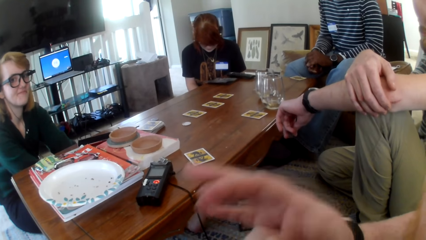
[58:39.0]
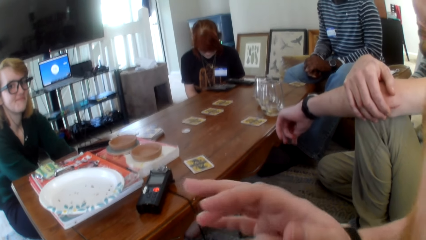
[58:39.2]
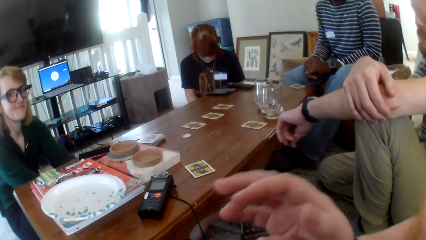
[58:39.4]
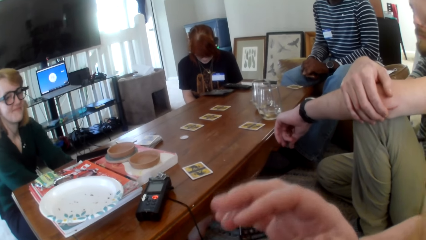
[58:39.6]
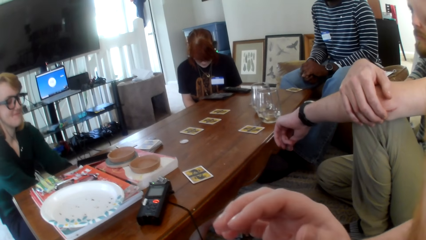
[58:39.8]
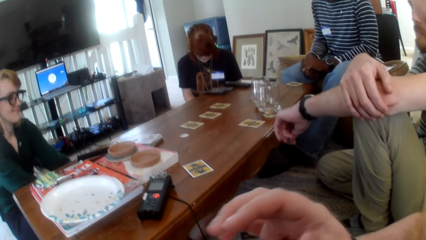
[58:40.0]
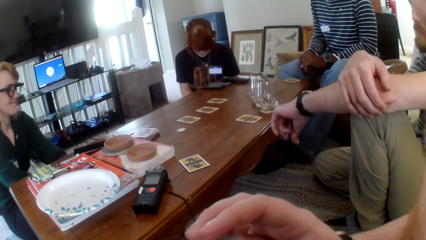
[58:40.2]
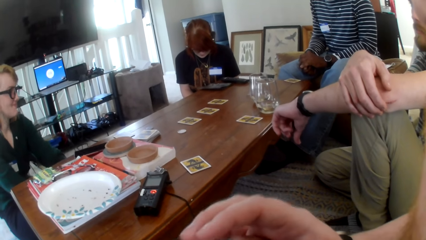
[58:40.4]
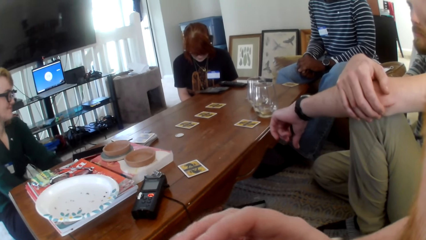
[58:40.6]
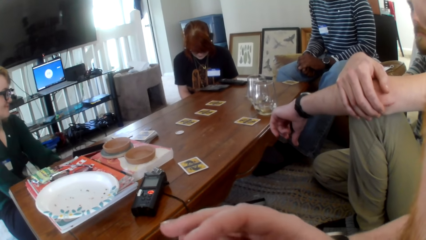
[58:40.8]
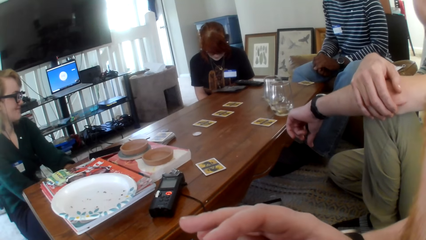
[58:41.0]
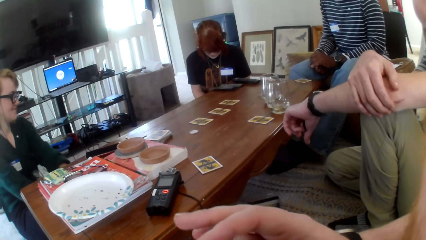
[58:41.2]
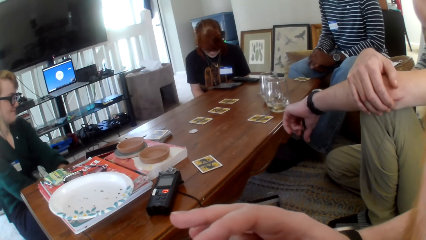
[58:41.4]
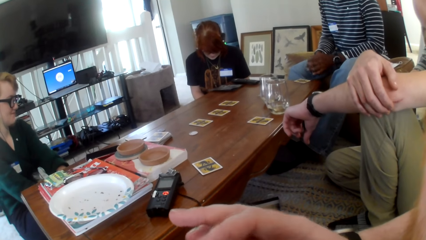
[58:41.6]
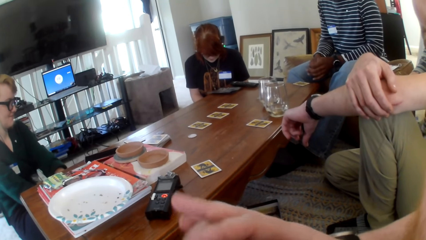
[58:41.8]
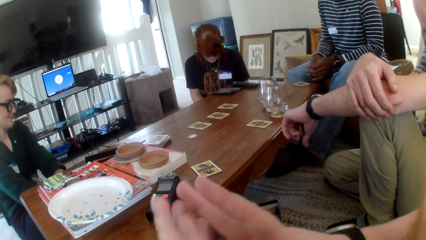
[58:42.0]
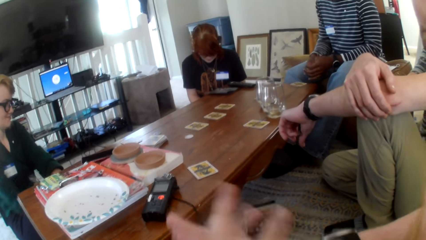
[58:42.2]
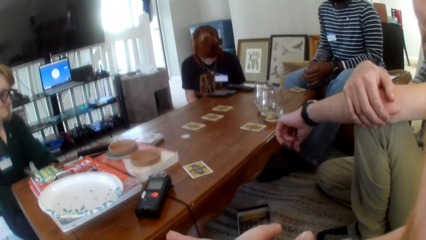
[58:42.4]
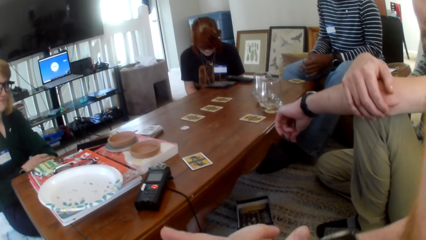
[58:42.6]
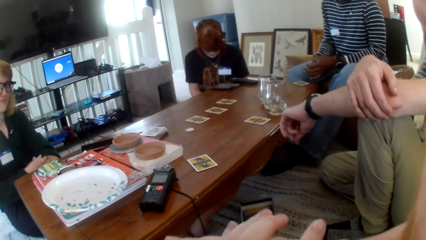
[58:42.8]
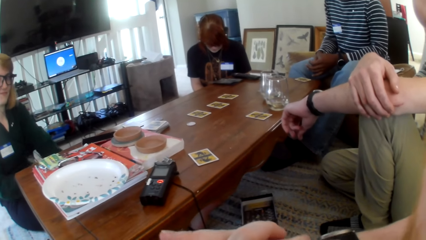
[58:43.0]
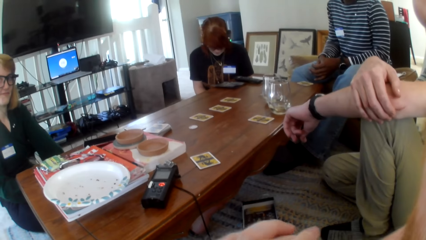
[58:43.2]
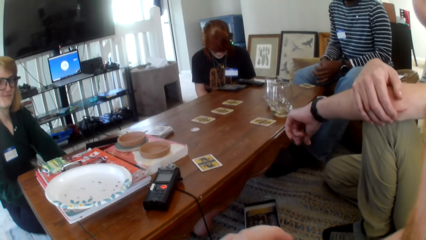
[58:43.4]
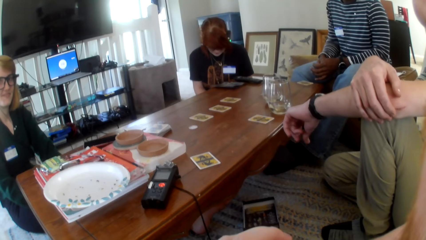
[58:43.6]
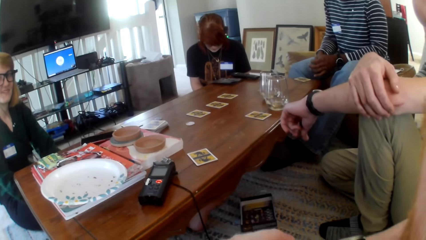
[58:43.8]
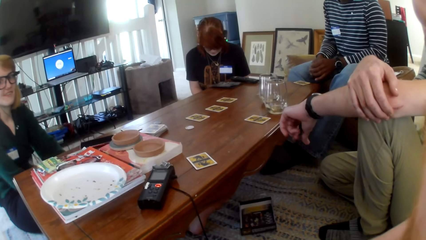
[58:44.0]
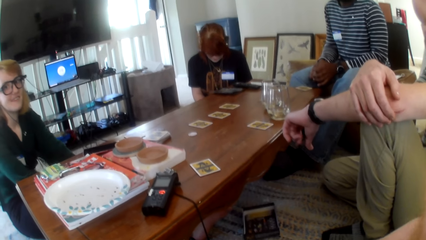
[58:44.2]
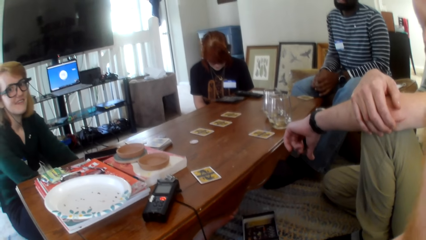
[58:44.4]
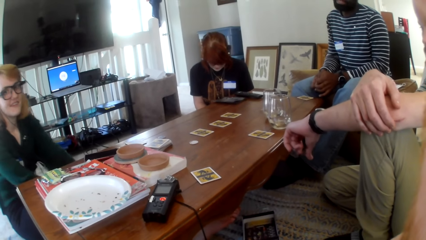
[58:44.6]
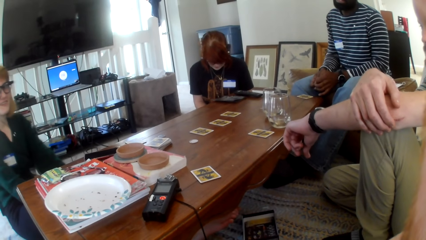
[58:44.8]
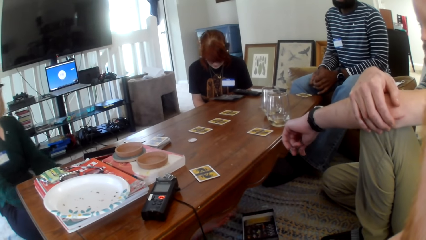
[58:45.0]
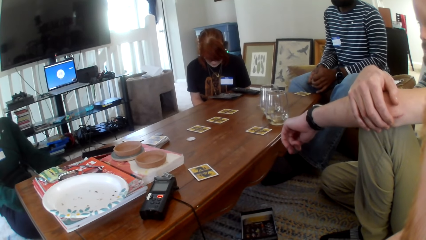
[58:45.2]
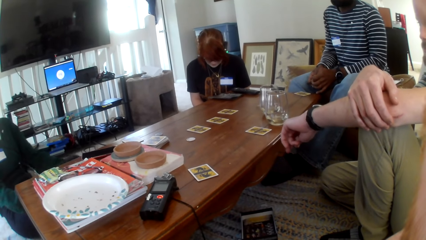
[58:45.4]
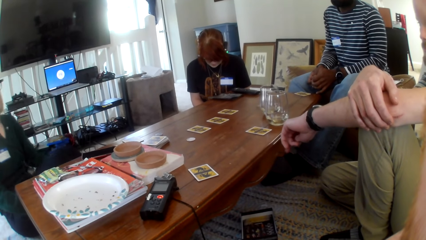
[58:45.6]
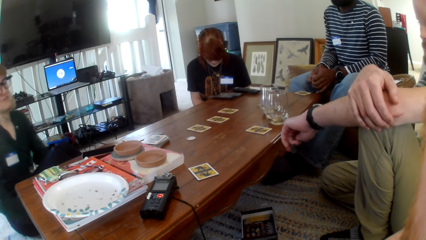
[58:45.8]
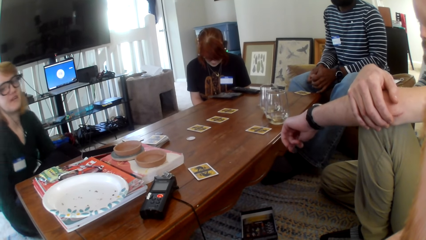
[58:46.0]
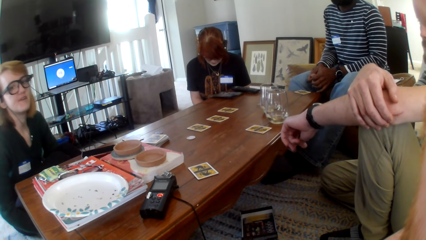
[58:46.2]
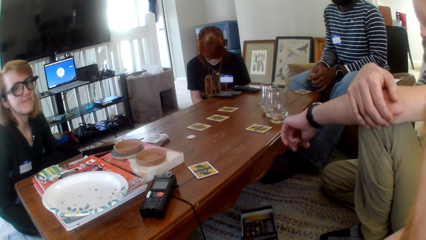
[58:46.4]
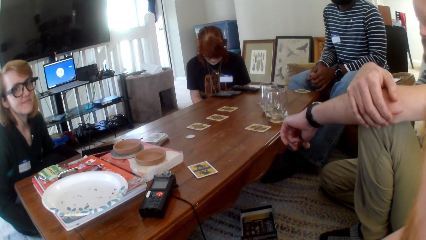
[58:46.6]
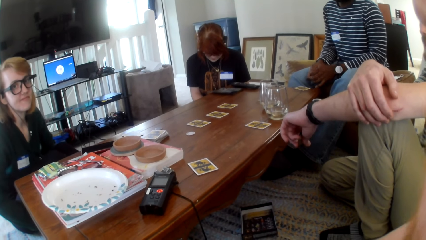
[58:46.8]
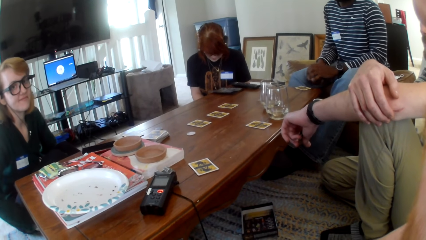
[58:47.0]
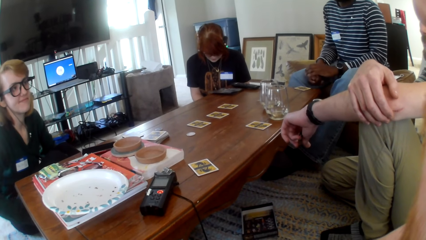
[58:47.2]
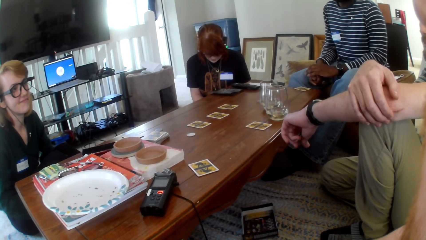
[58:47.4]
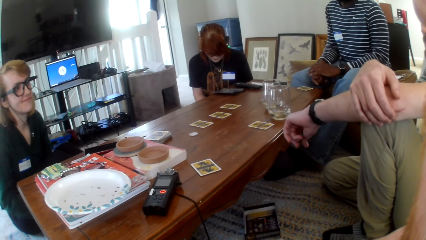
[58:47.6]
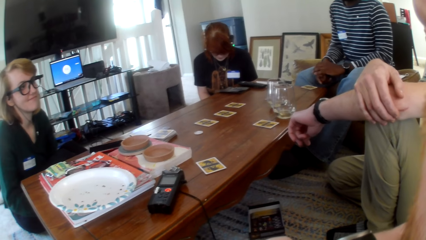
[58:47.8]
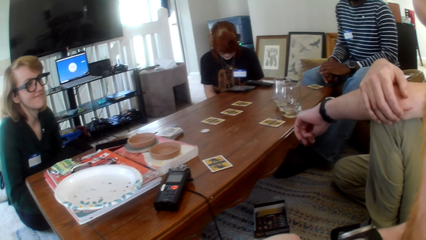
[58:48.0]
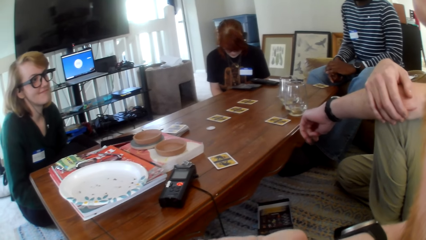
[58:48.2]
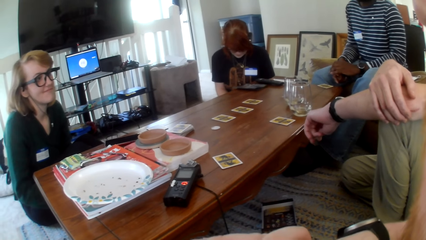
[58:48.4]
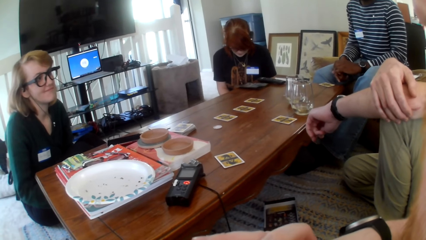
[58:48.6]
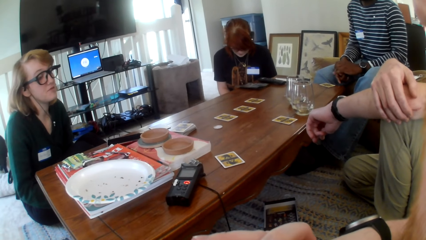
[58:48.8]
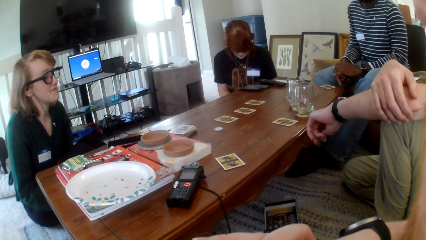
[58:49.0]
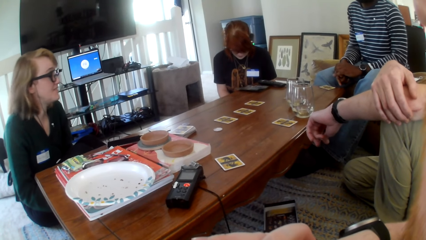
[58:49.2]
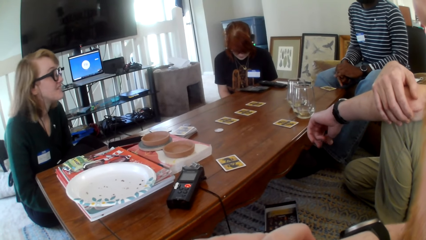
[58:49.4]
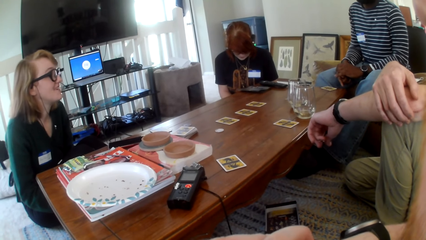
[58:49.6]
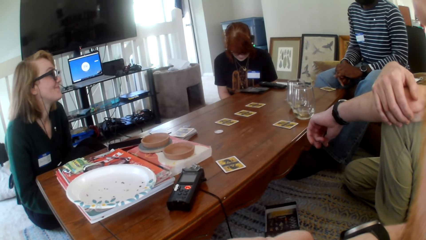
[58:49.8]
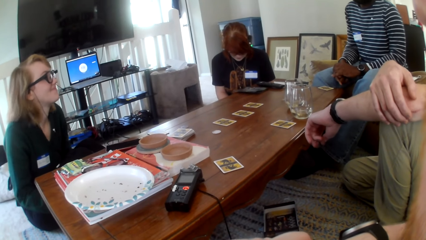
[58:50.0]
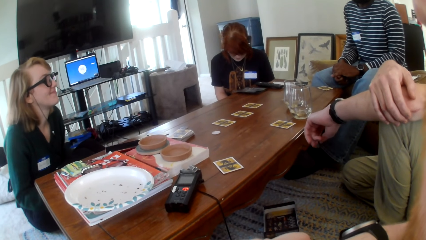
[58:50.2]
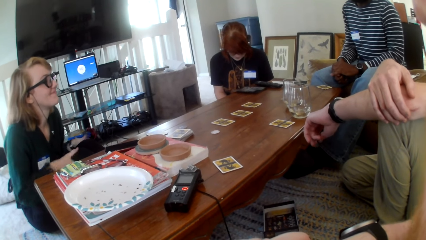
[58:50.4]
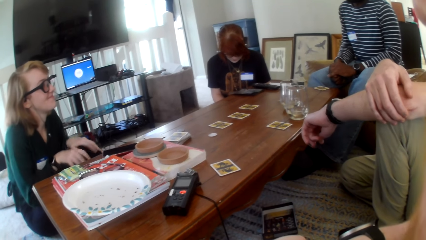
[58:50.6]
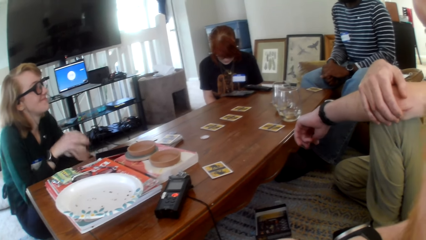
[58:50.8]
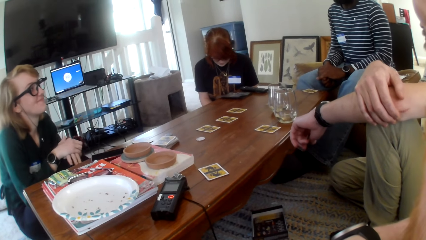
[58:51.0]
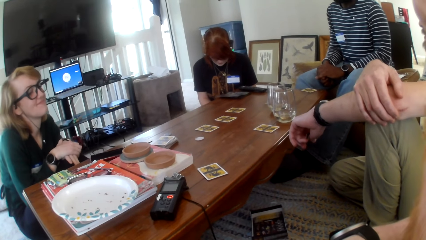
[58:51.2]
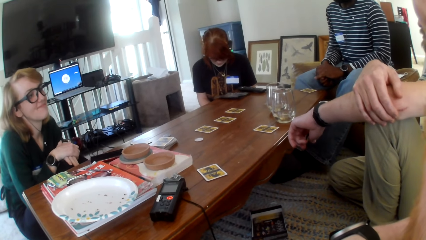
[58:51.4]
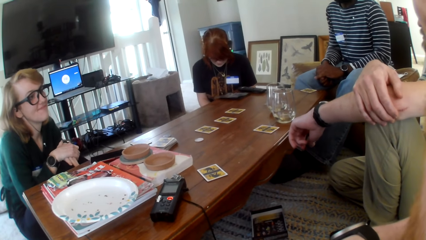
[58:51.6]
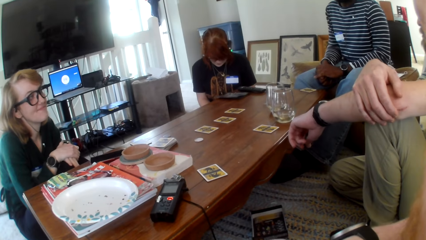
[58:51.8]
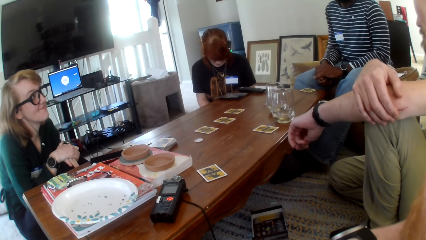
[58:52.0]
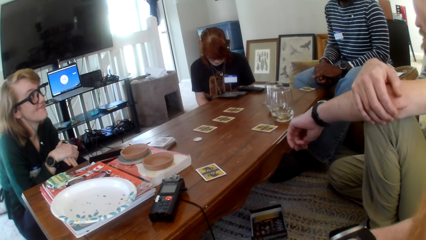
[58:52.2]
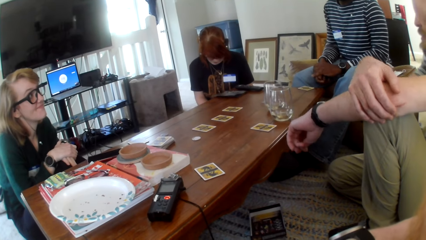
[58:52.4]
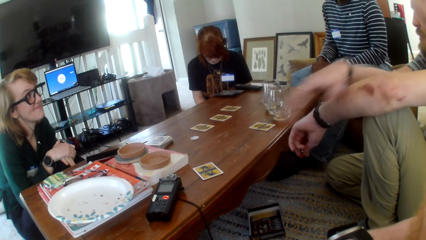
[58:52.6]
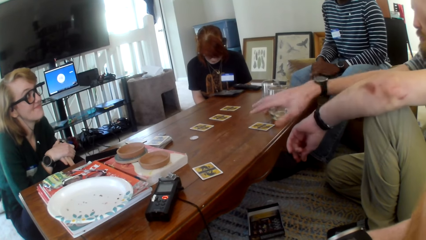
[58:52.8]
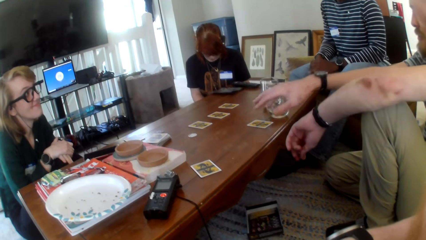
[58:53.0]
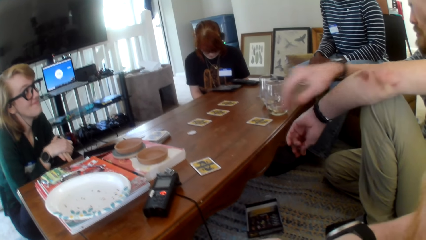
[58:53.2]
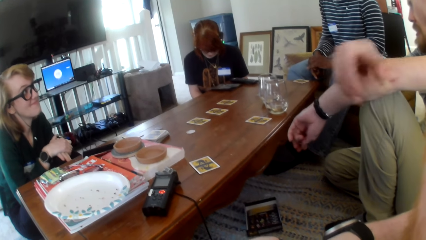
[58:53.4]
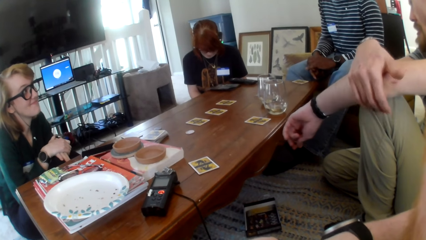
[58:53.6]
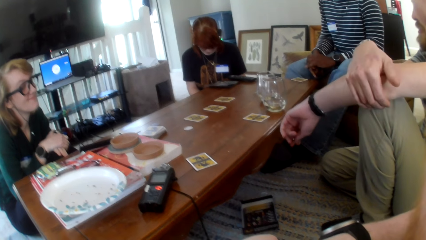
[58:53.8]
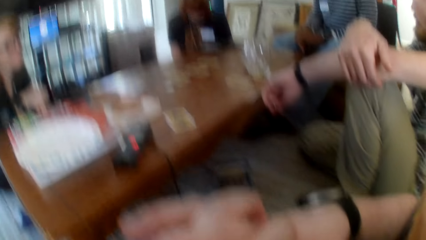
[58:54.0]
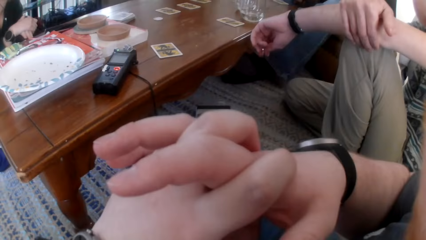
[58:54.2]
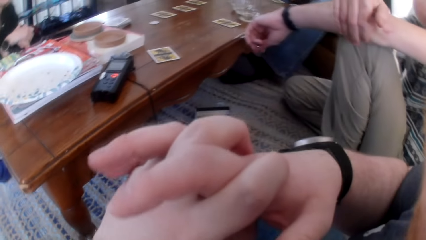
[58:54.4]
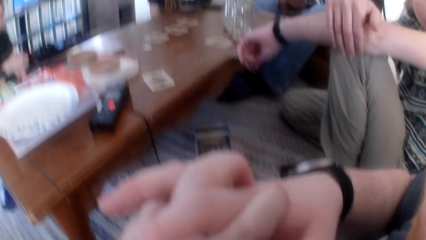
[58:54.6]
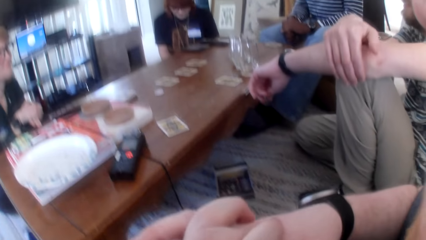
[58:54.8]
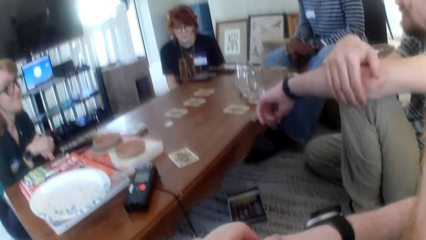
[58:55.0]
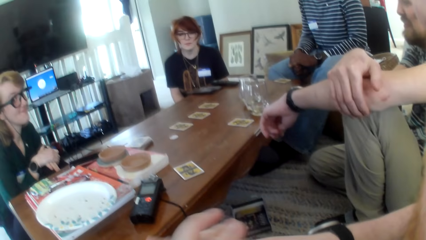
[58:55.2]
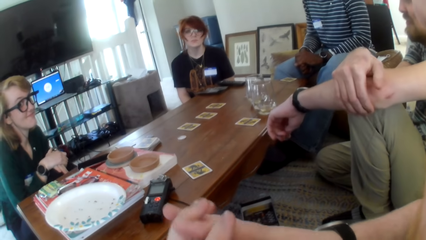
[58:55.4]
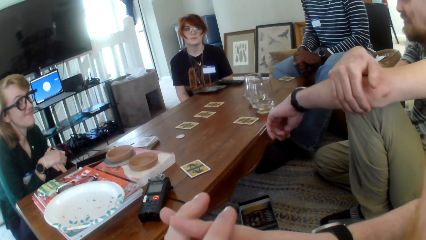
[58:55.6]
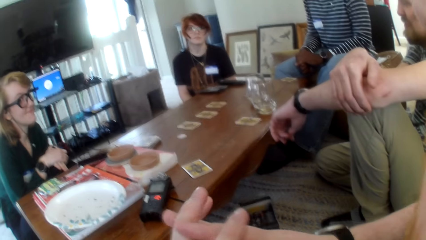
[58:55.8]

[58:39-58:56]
A person places hands on the knees. Another person points a hand on the cards.
